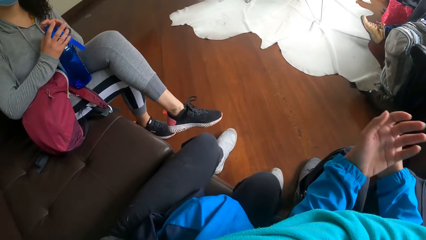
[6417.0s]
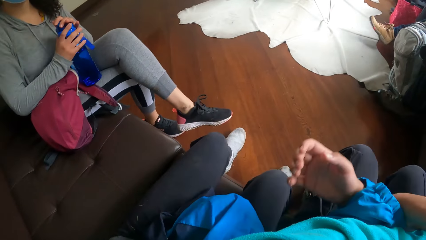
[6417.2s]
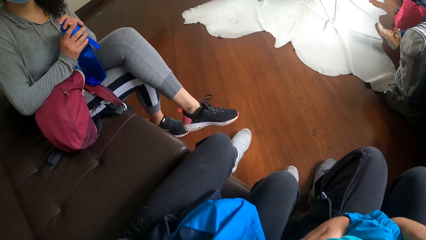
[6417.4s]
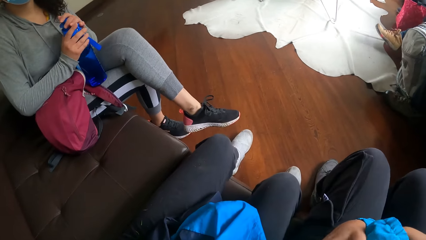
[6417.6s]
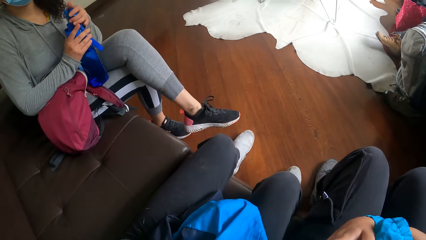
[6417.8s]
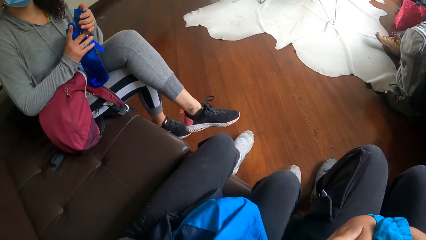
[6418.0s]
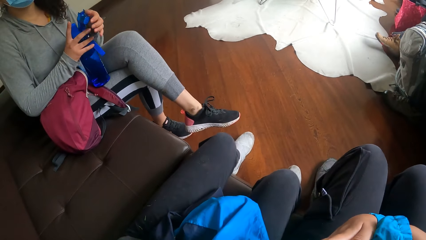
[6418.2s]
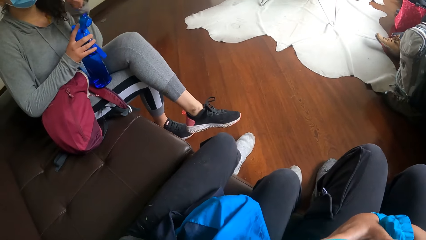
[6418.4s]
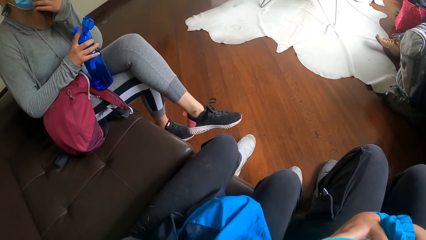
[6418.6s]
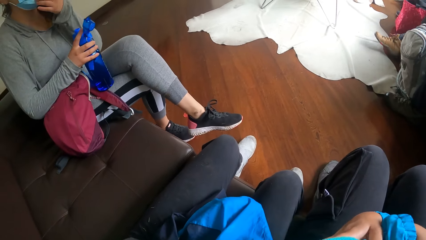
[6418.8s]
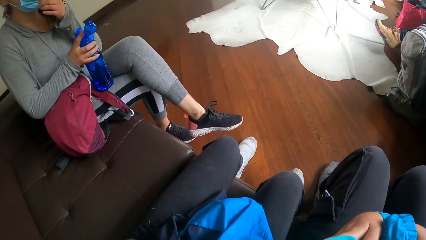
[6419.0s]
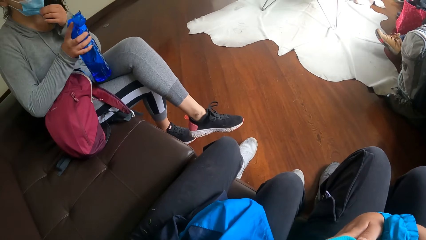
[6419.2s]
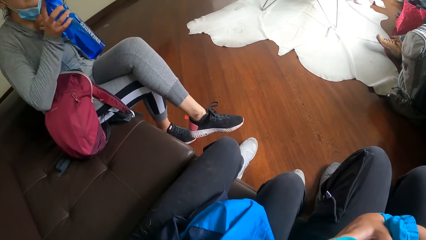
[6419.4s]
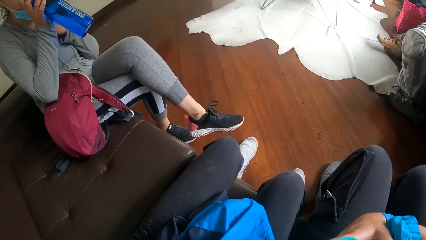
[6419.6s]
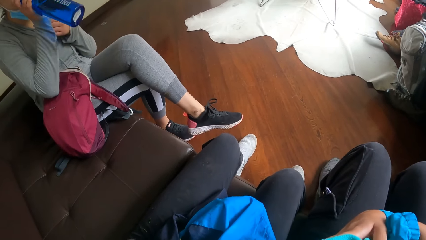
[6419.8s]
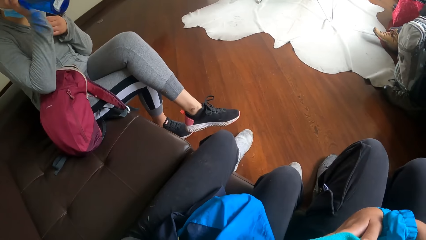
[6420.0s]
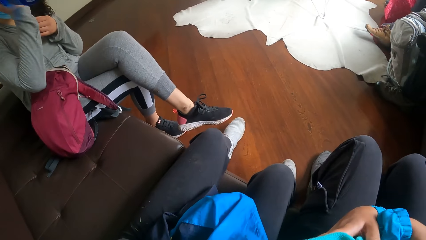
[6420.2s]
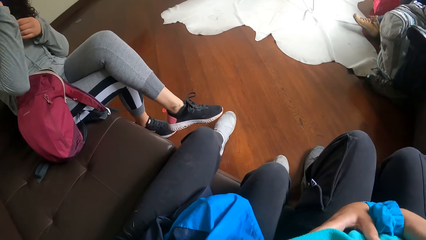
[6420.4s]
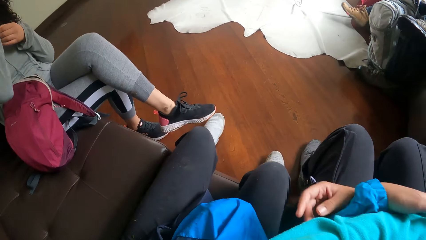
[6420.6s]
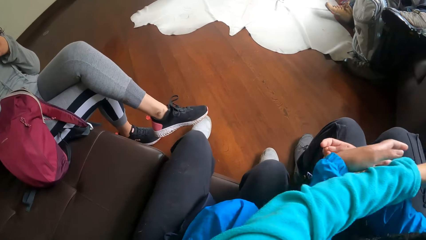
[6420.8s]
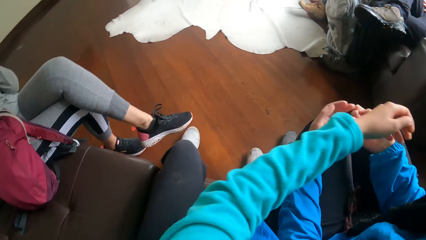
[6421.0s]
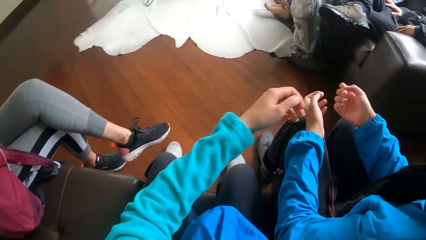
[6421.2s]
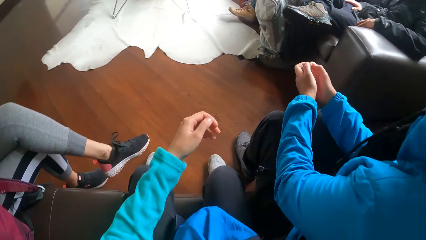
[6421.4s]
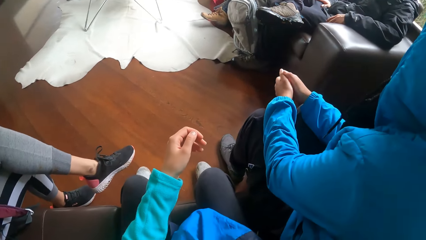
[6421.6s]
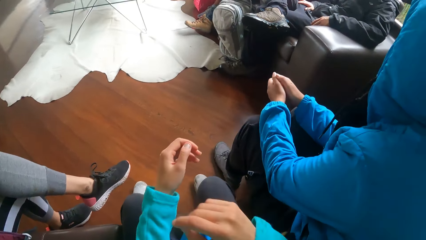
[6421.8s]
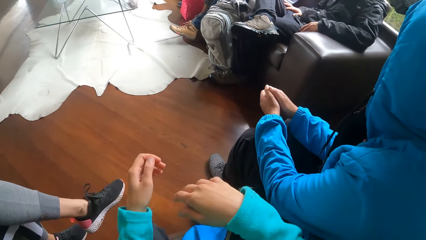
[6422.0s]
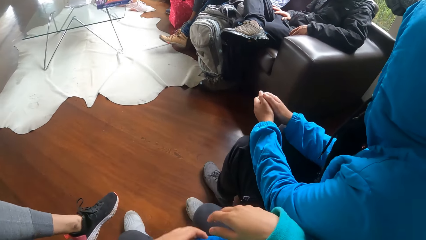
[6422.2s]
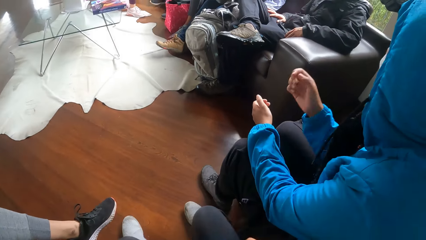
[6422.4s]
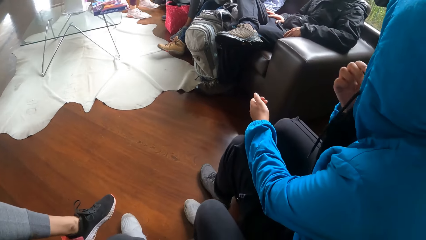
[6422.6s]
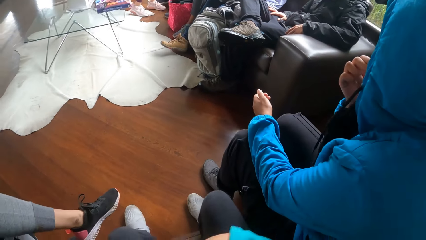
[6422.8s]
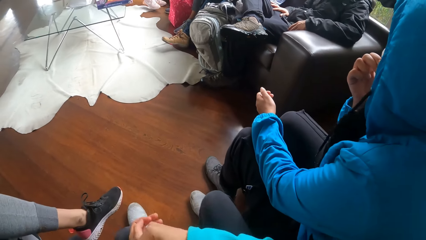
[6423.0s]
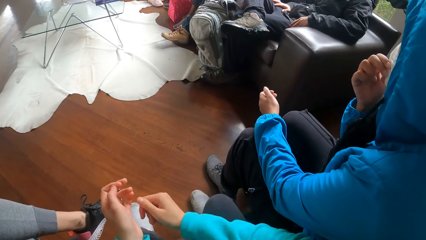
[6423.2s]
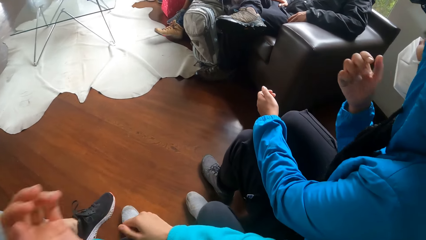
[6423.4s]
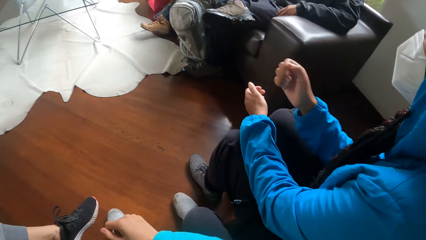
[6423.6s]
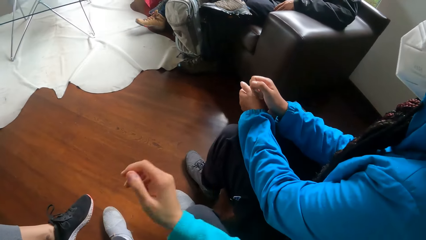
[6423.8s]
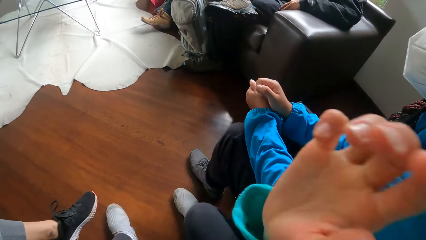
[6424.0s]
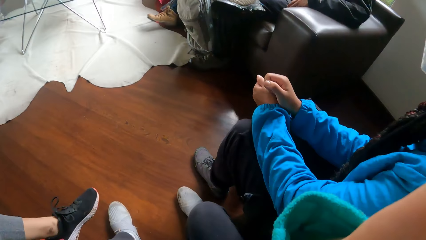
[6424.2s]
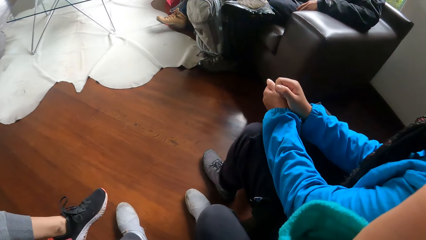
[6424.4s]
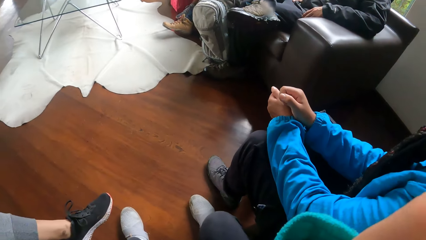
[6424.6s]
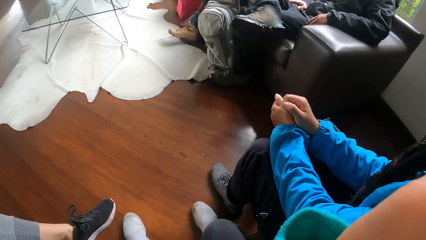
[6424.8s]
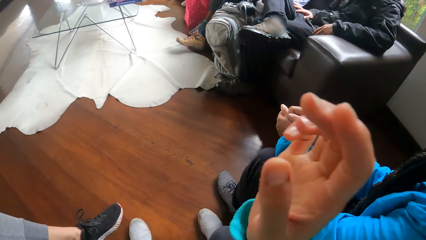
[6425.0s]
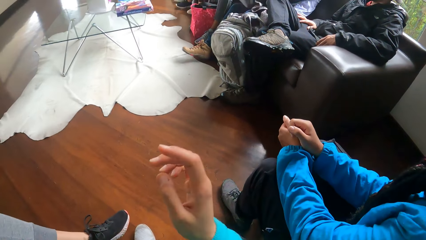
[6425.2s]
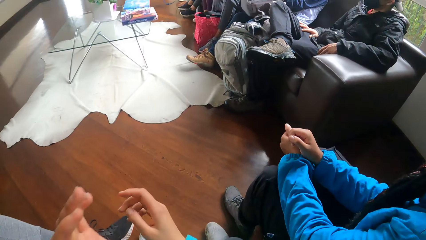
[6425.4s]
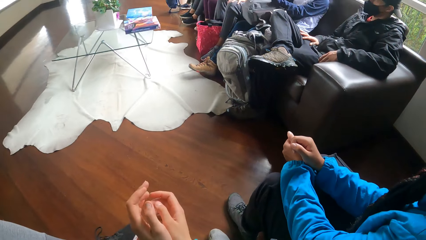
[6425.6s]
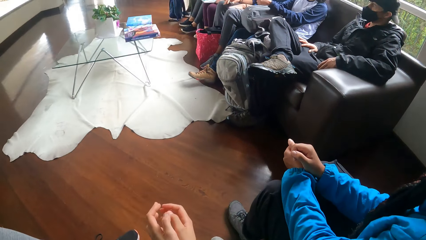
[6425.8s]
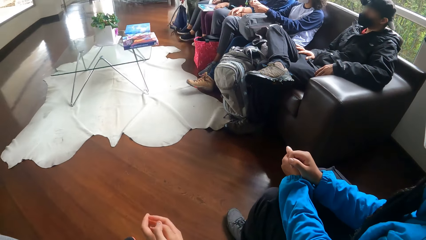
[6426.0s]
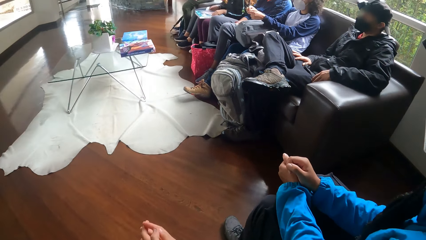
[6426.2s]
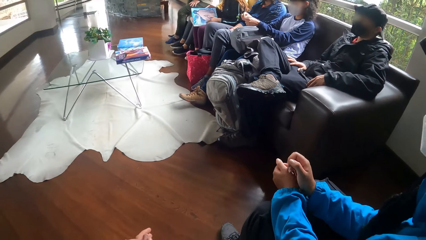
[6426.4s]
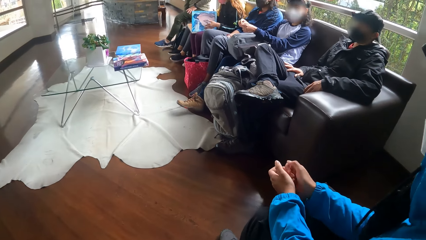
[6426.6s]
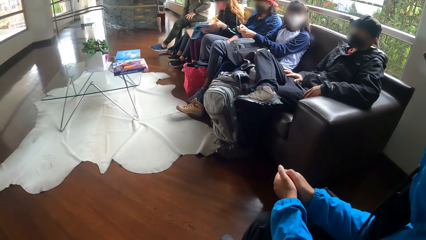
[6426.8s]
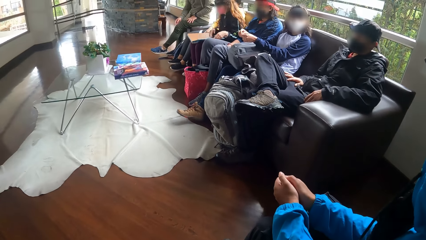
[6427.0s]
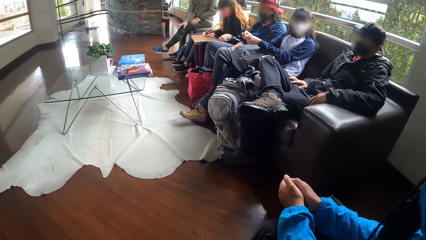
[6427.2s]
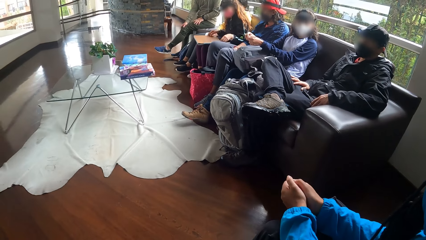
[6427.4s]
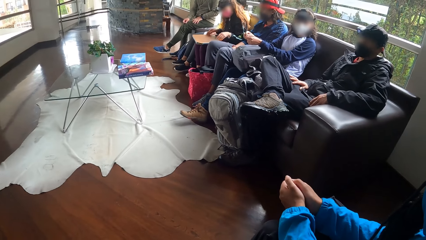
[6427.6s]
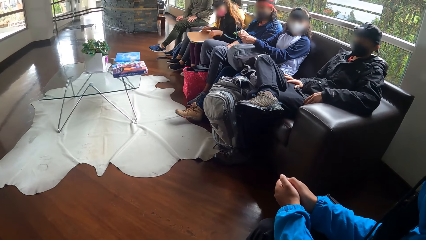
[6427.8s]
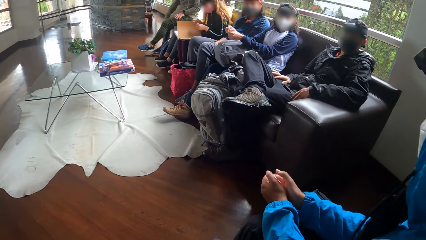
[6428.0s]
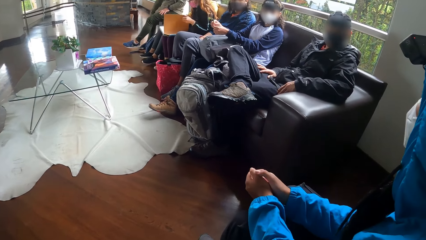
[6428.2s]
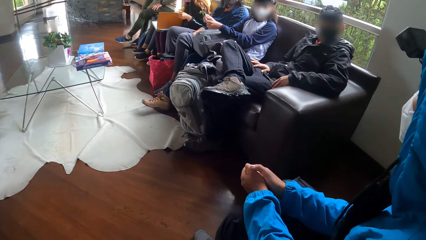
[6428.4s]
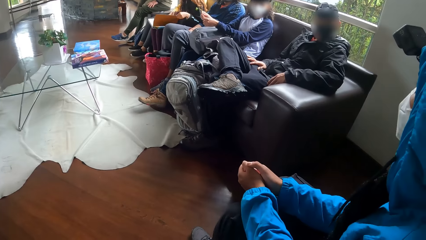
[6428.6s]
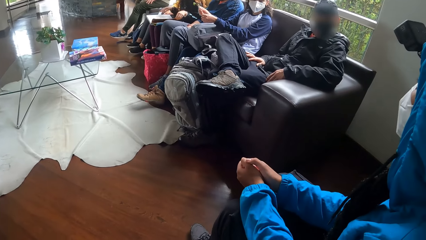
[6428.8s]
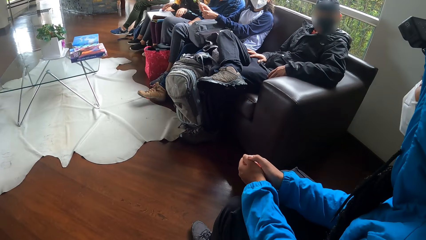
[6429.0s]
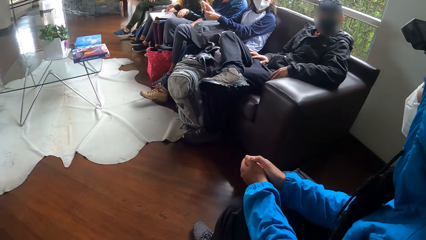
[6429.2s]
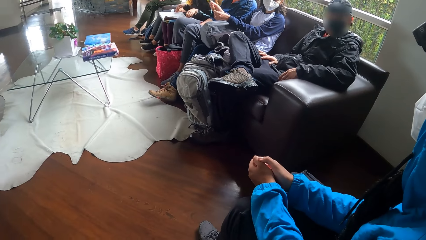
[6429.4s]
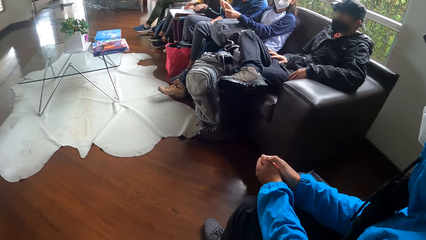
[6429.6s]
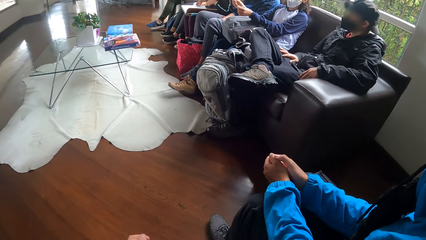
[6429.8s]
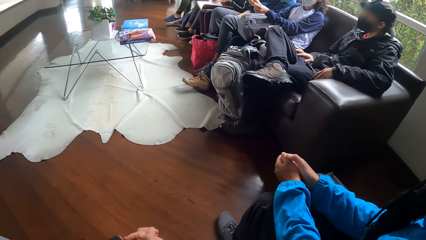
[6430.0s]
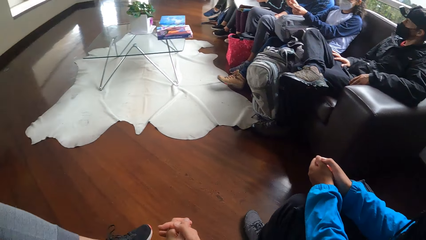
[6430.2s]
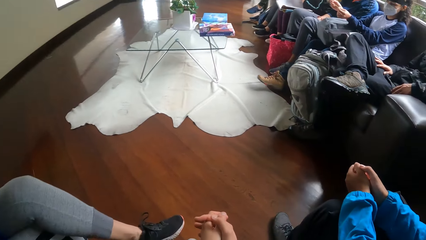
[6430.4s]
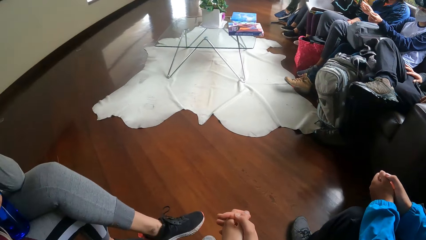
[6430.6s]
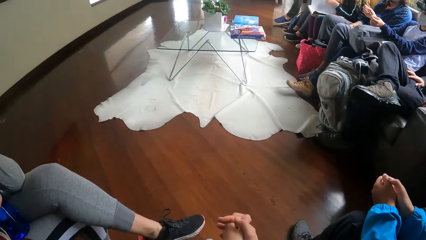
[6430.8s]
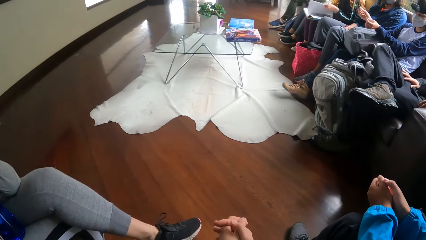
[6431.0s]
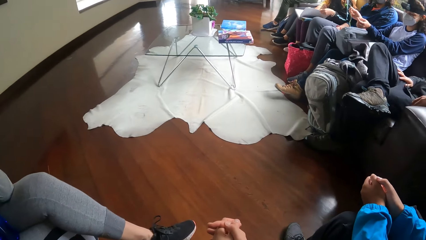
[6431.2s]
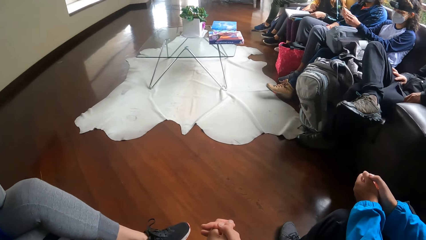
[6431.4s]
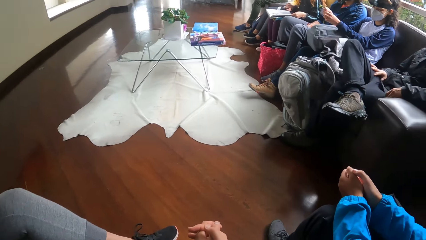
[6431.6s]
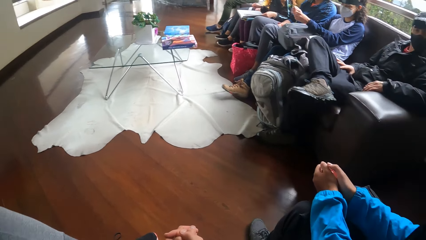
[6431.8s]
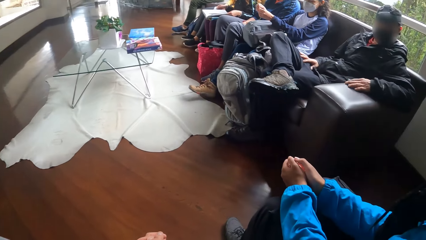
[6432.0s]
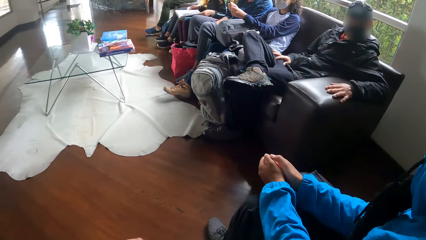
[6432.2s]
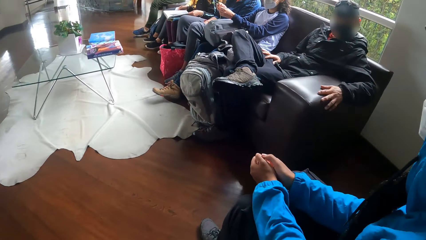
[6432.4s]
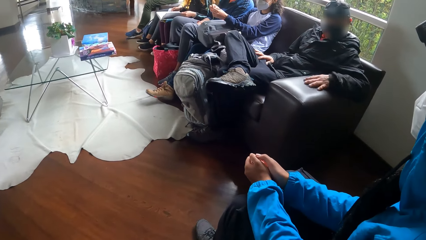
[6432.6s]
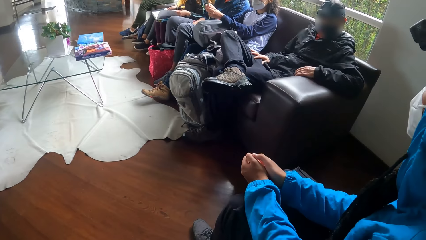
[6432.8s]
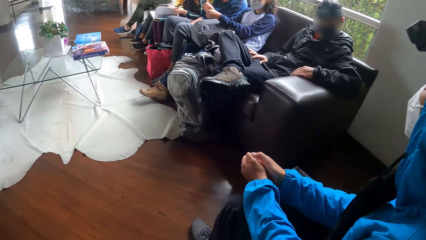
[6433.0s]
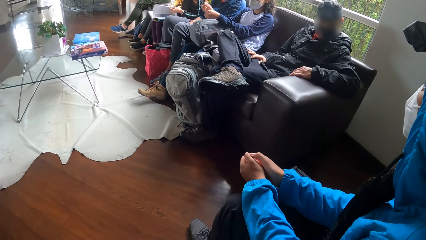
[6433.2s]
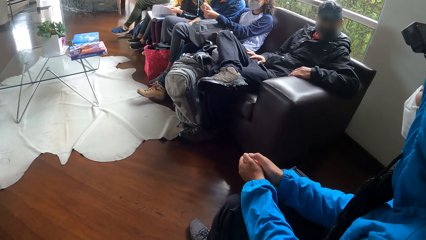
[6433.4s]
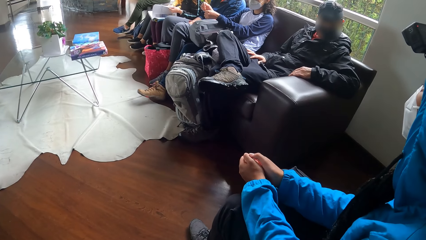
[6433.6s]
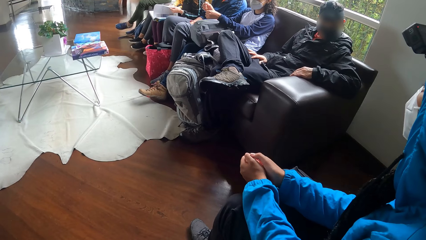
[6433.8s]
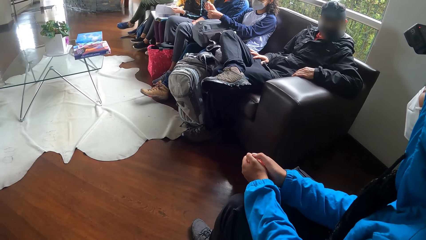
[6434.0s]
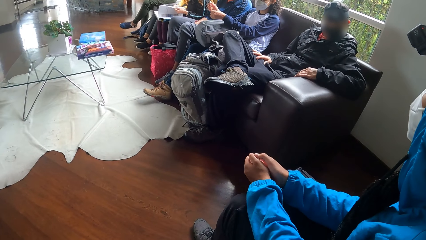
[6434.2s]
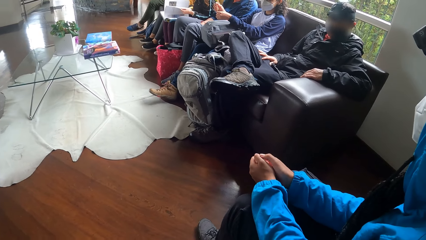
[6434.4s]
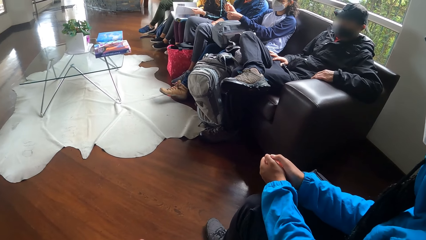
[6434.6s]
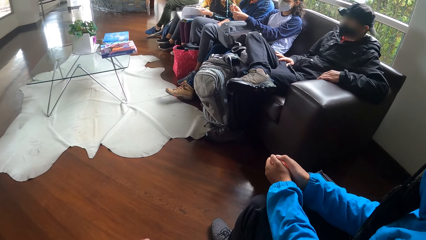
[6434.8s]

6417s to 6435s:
The camera wearer hugs a woman with her left hand. Another woman opens a bottle of water with her left hand. The camera wearer looks around. The other woman drinks the bottle of water with her left hand. The first woman touches her face with her right hand. The camera wearer touches her face with her right hand. A man touches a chair with his left hand.
